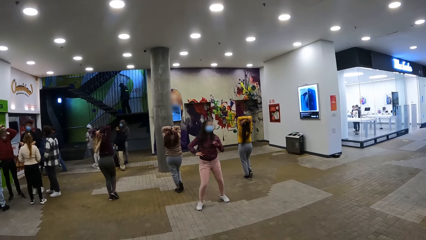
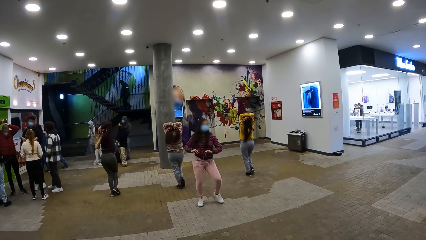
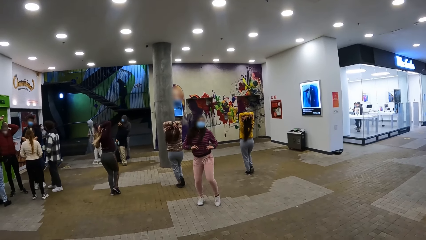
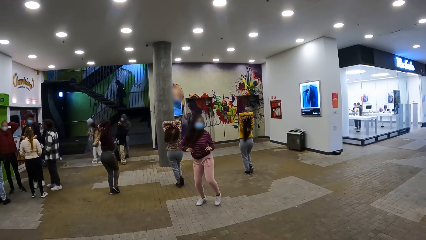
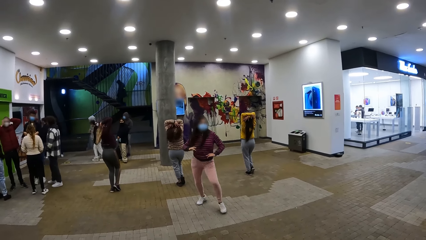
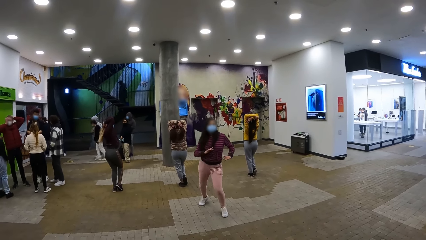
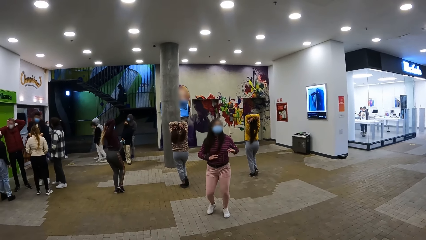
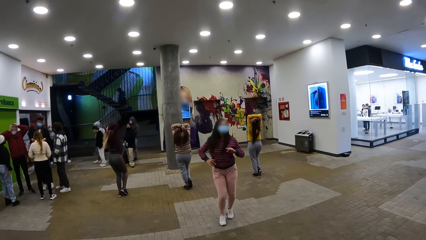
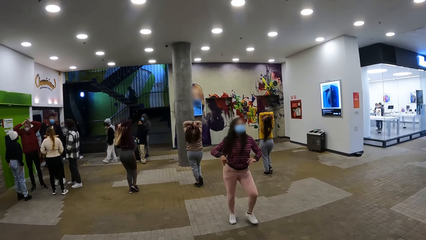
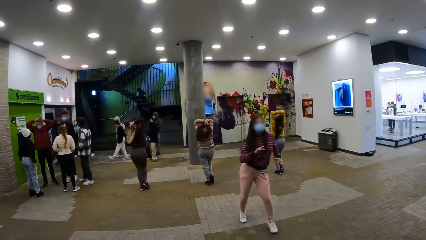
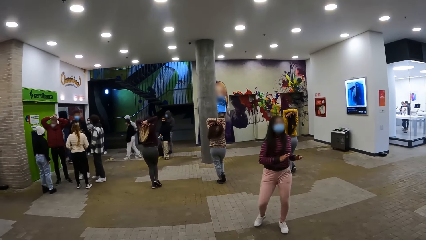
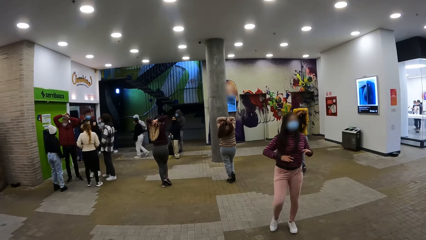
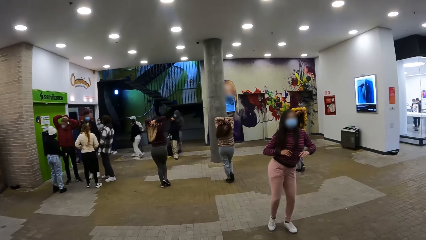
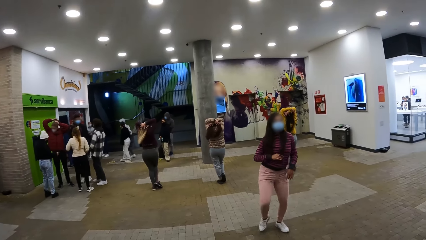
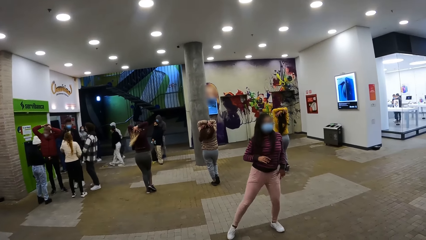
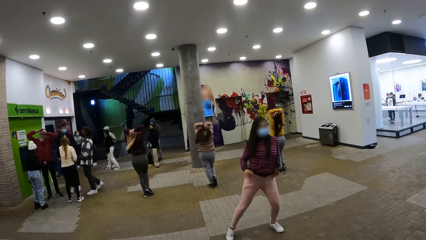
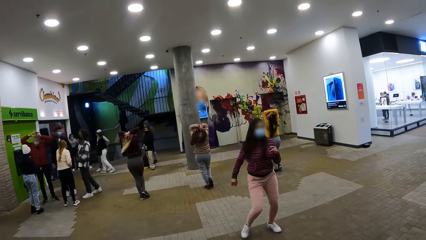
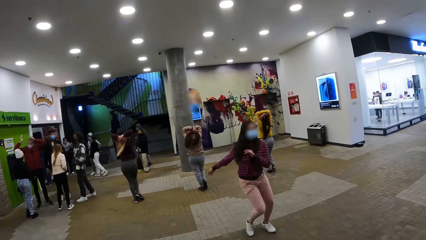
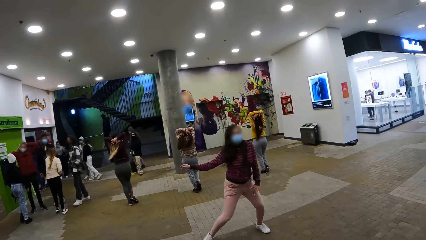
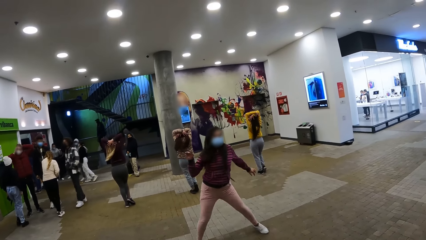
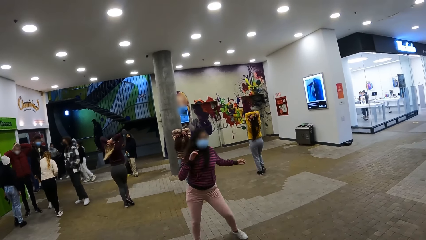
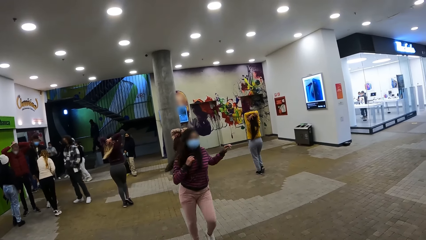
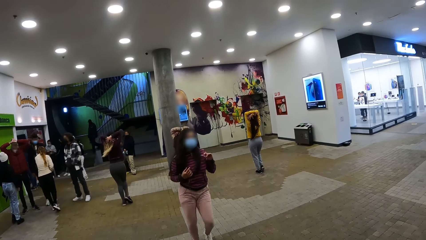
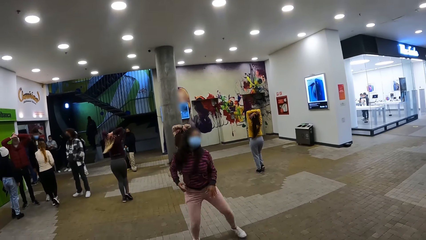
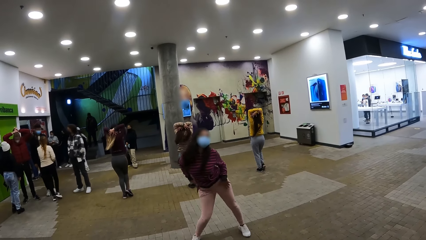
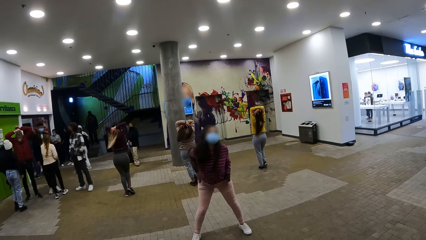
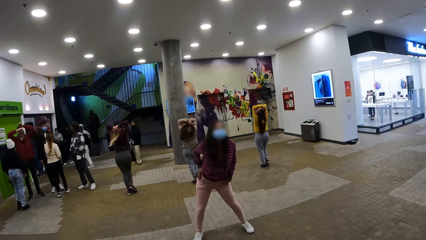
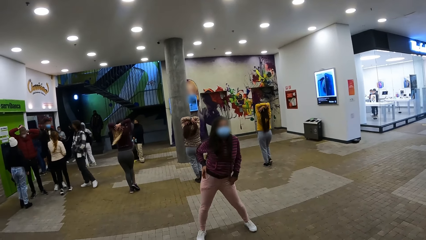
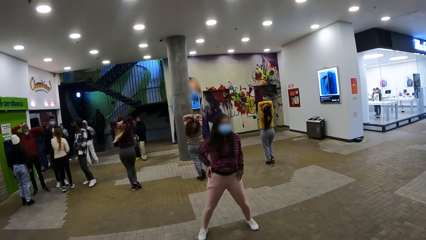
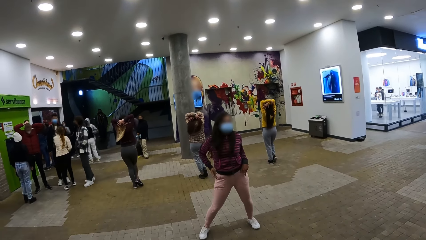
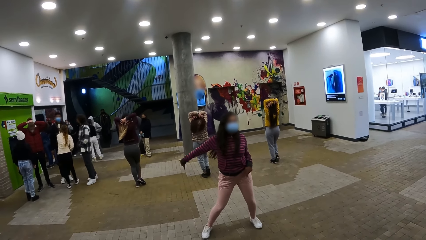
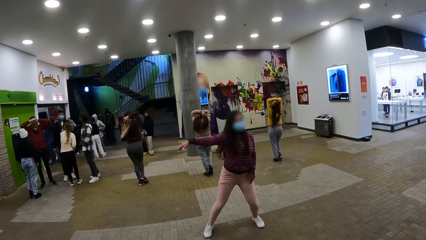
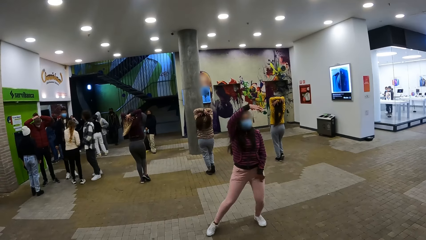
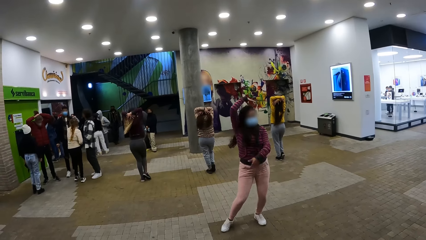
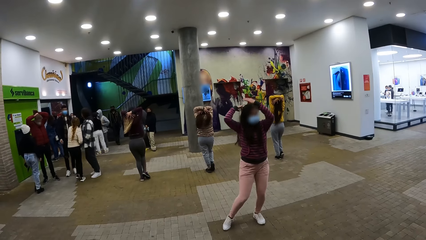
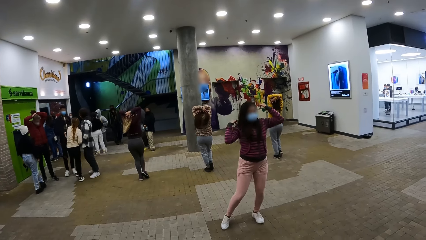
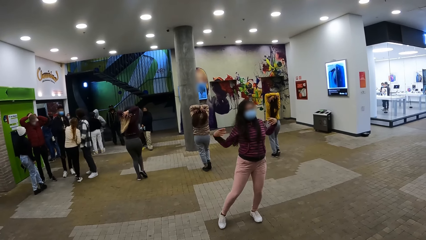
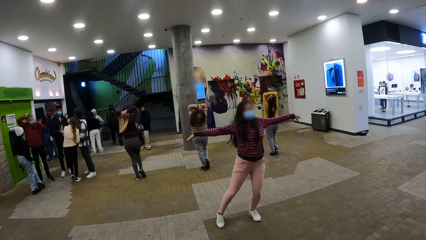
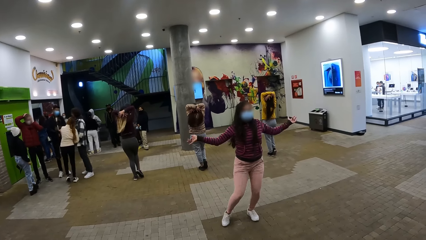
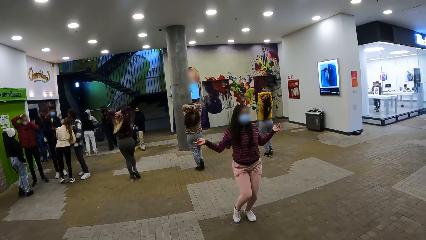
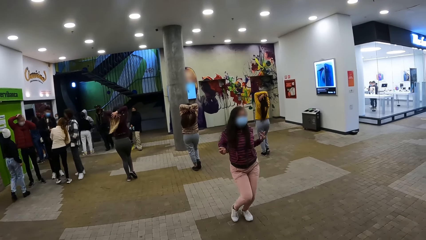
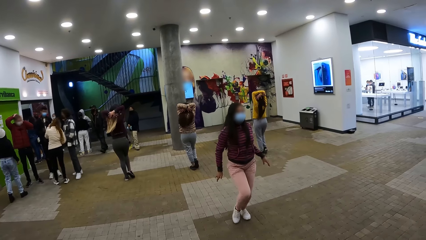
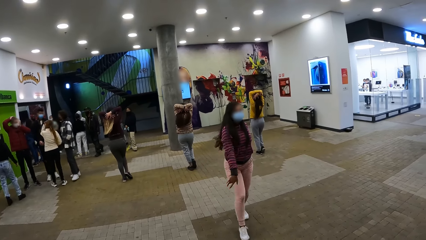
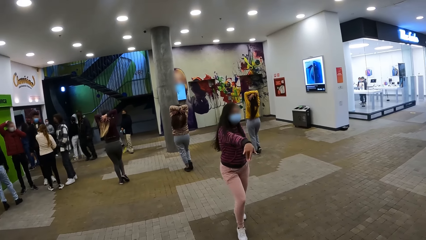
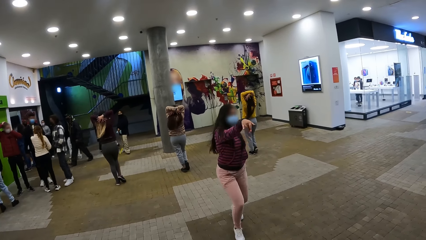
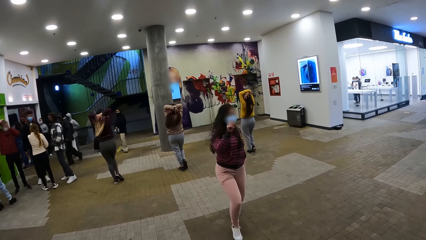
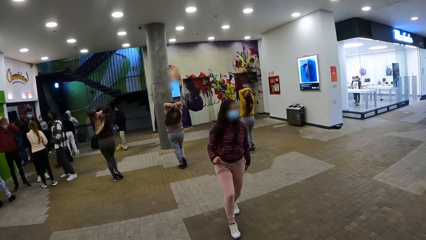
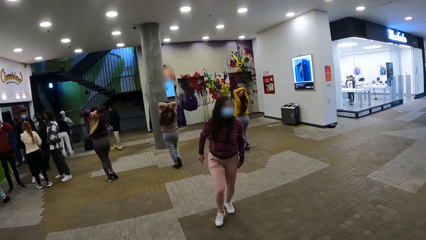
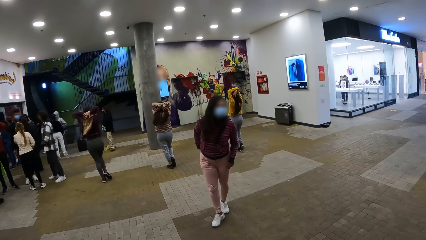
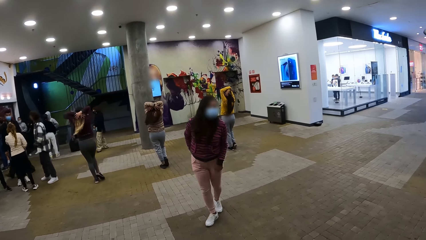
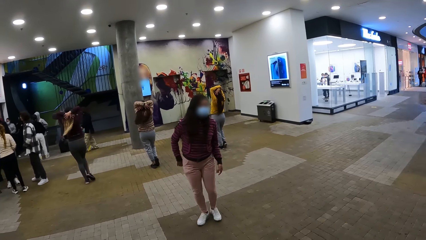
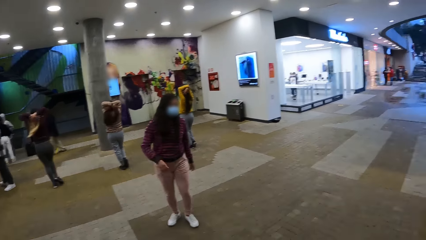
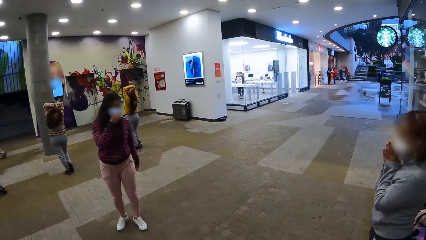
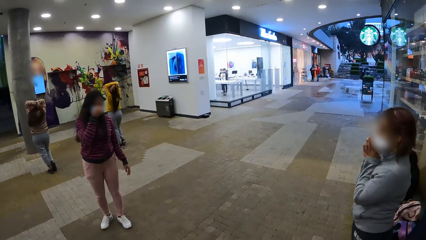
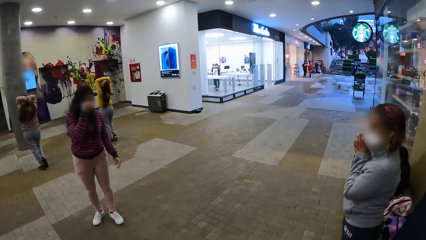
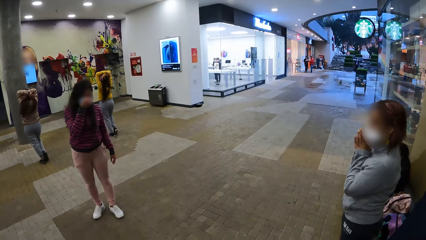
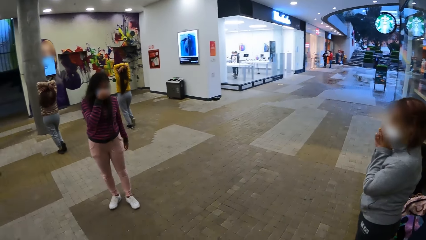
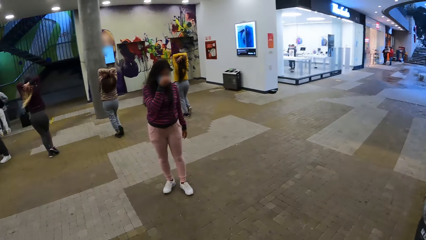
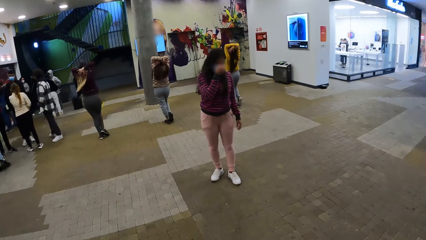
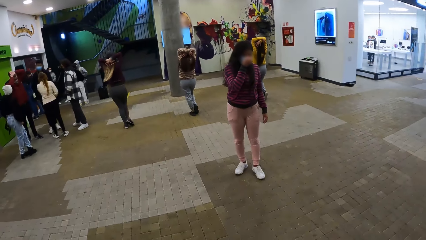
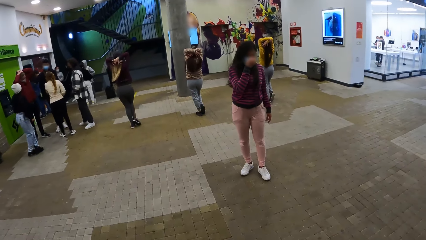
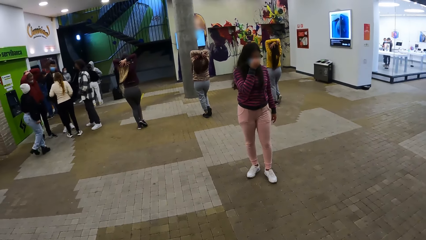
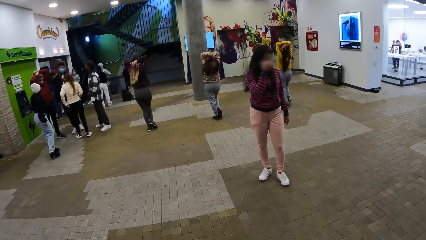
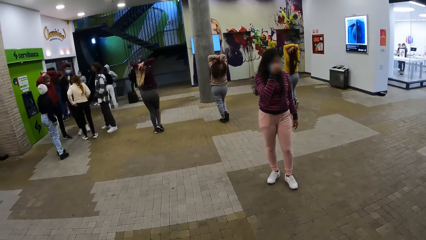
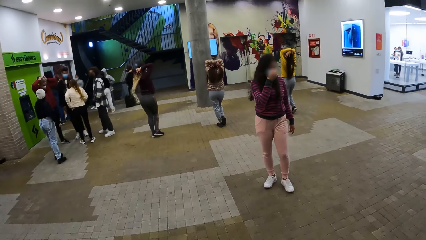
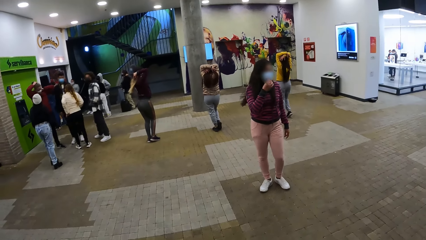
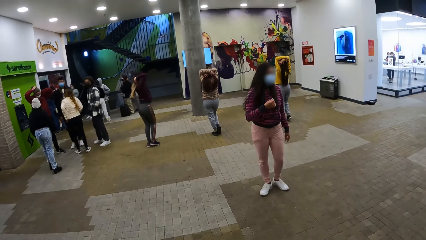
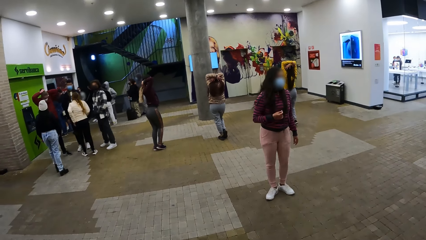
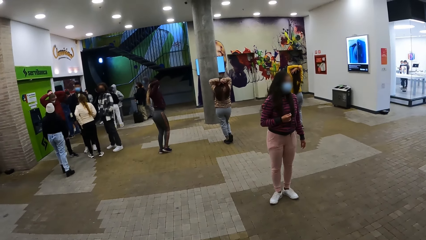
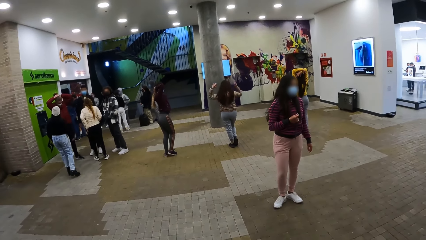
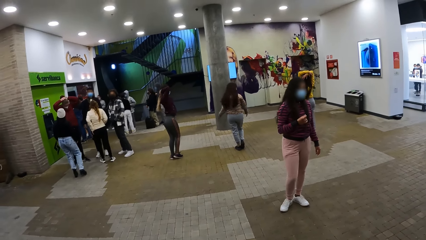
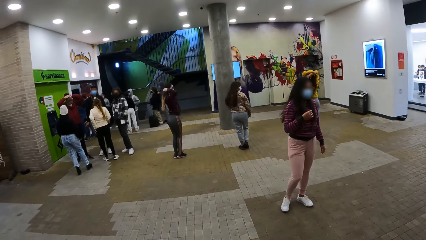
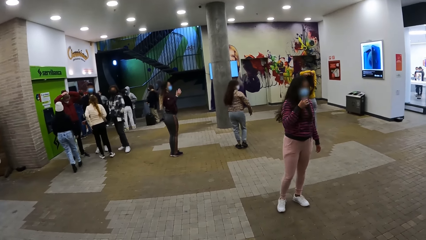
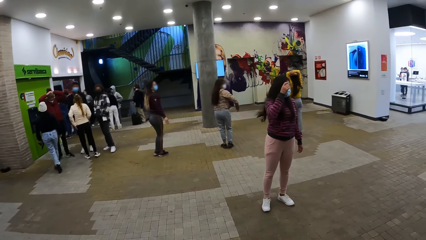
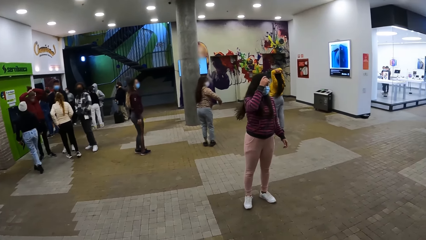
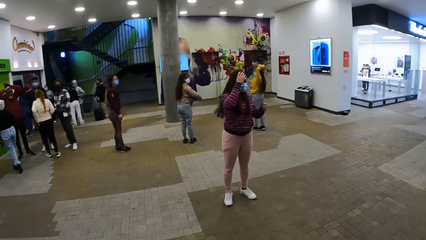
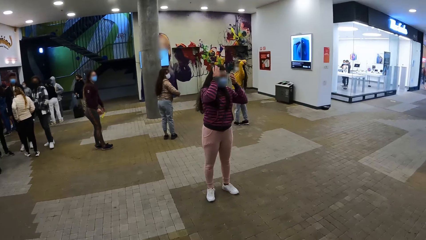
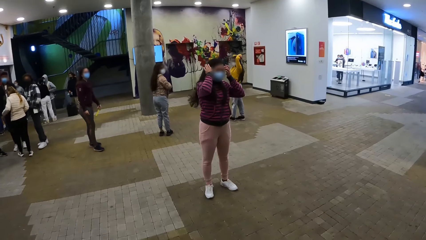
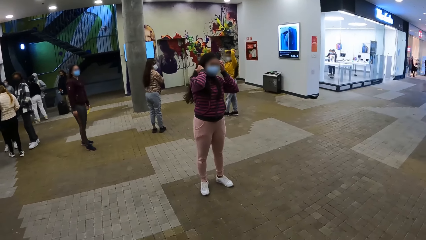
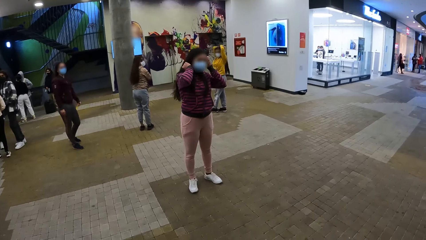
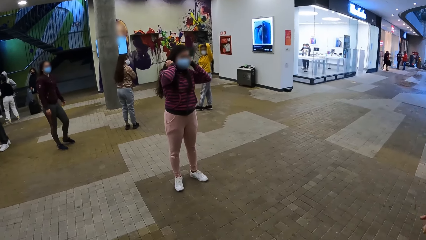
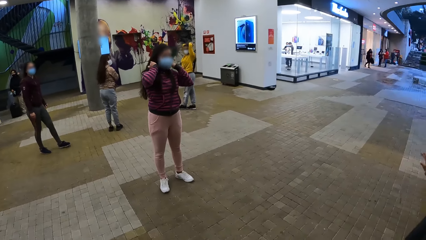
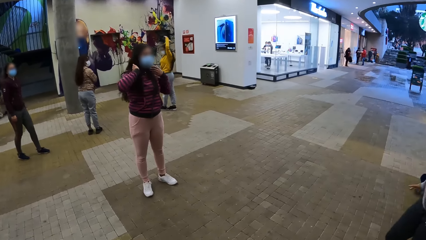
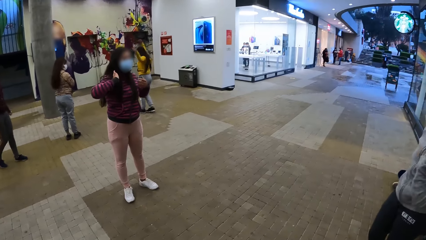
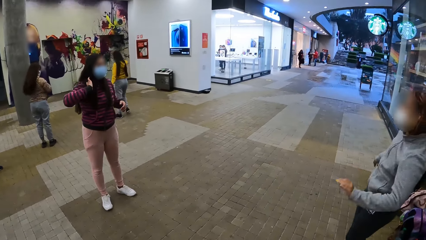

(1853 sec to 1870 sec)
The camera wearer looks at the people doing rehearsal.
